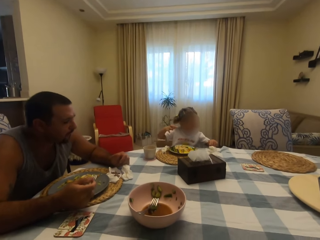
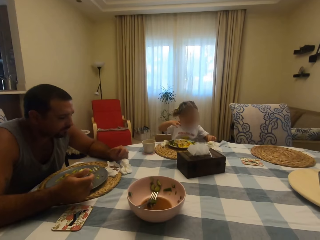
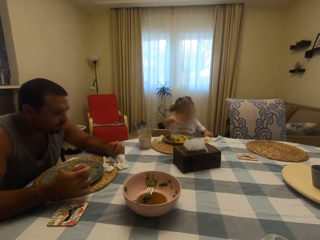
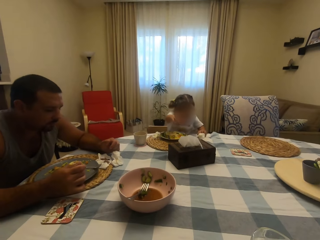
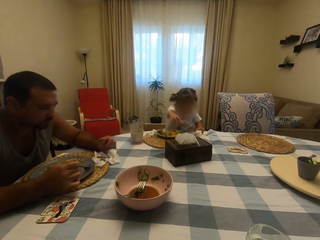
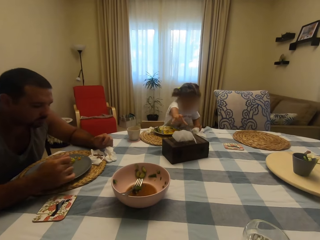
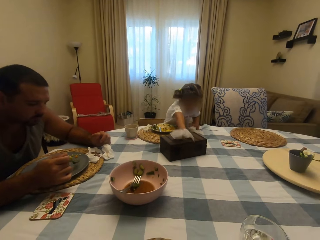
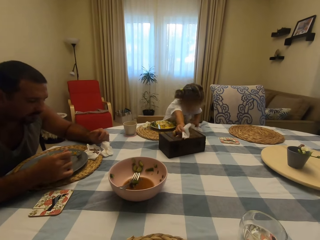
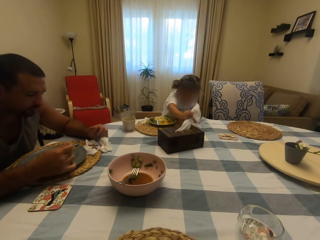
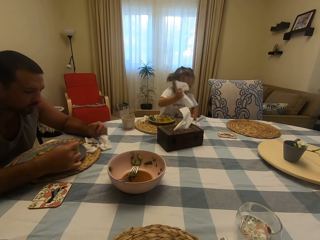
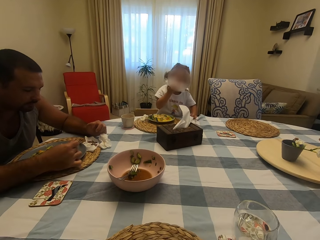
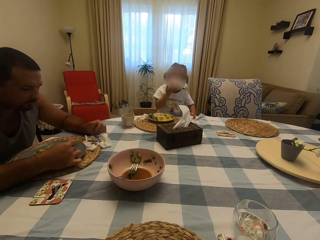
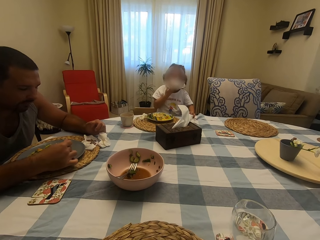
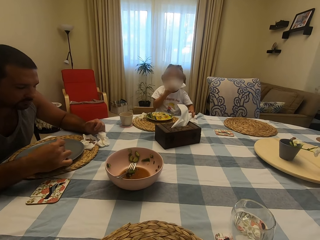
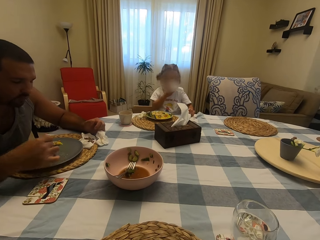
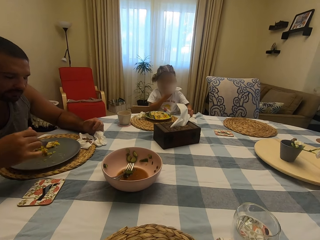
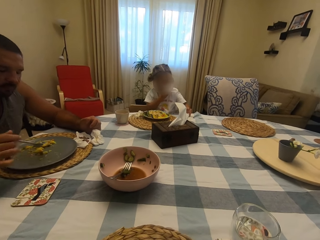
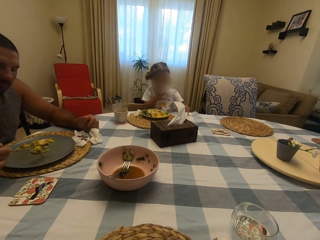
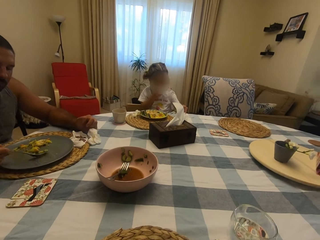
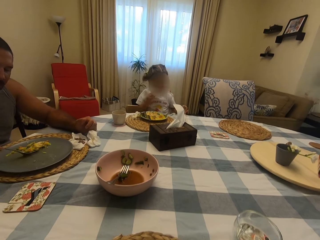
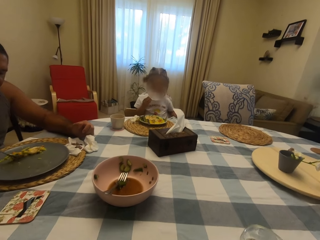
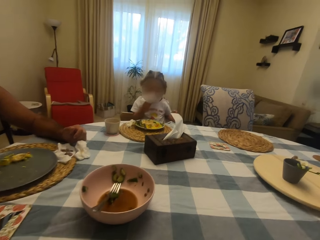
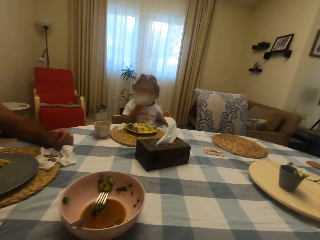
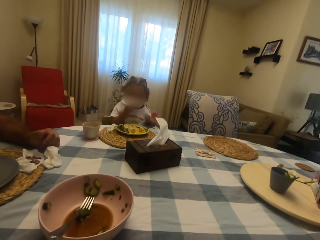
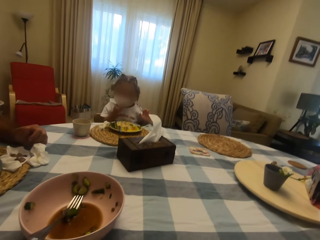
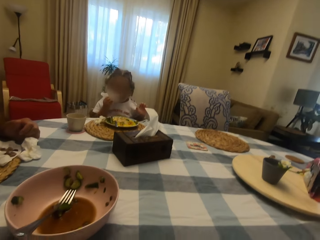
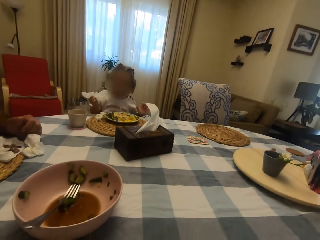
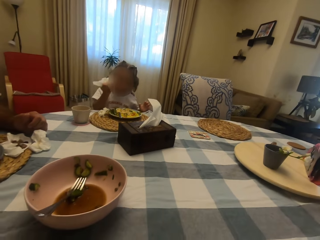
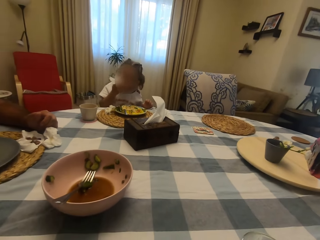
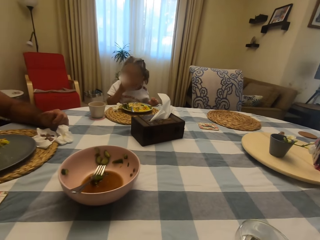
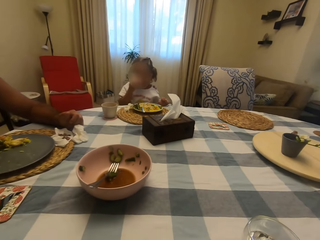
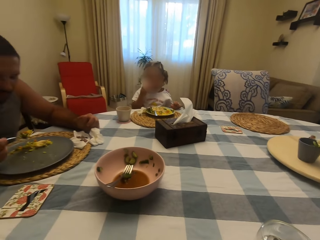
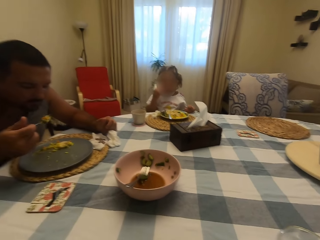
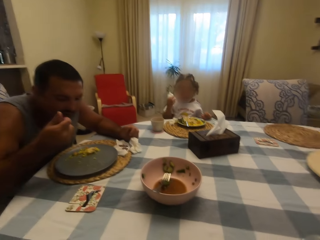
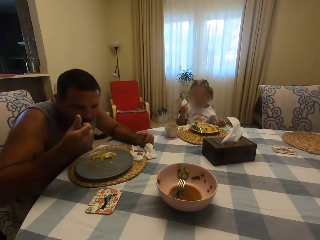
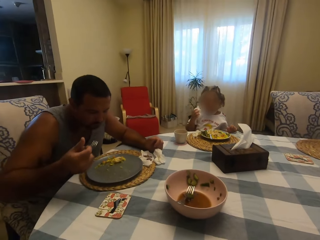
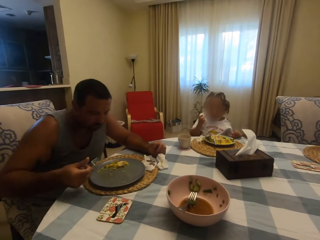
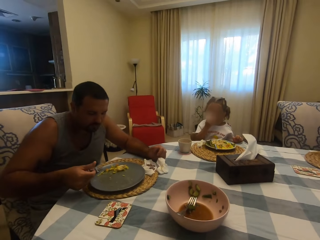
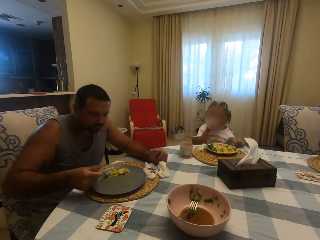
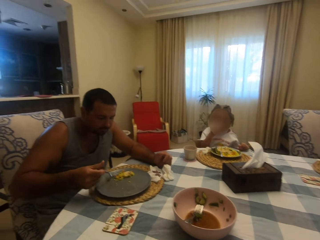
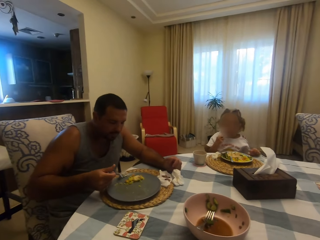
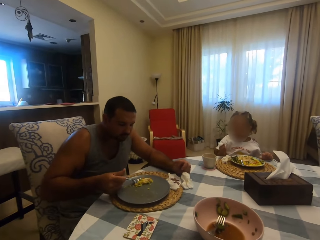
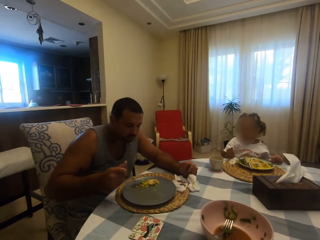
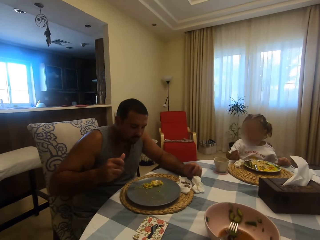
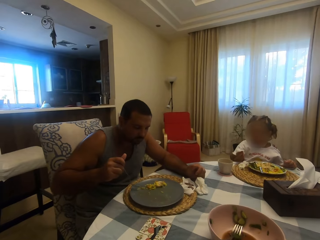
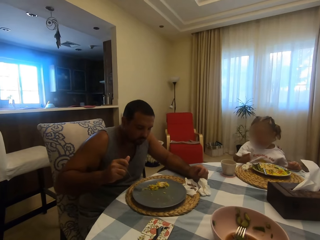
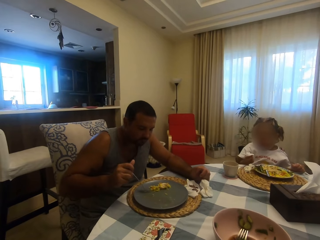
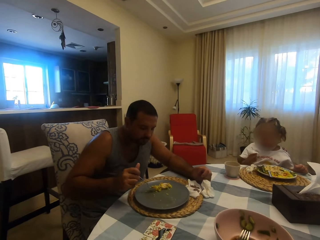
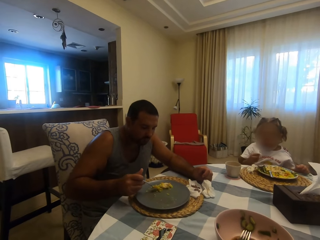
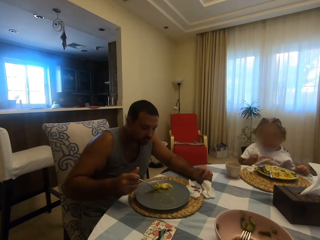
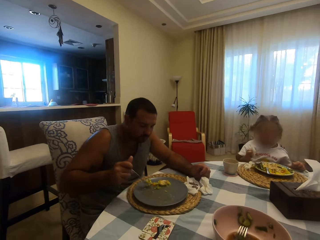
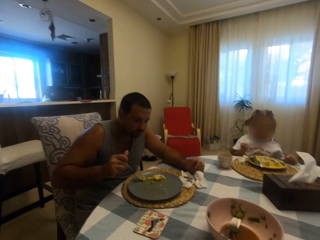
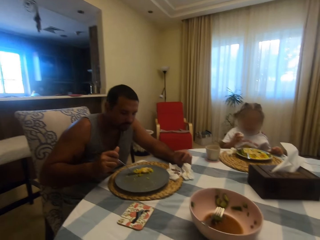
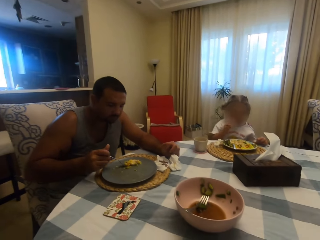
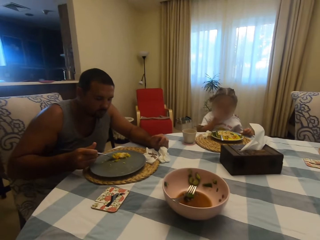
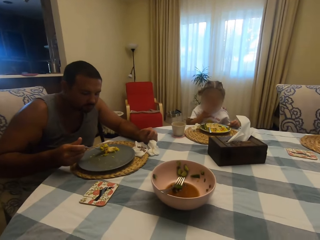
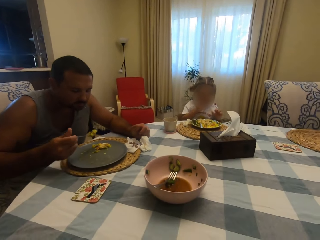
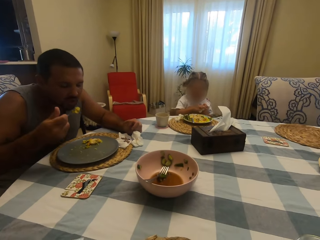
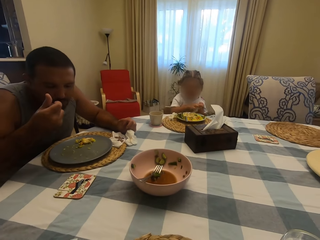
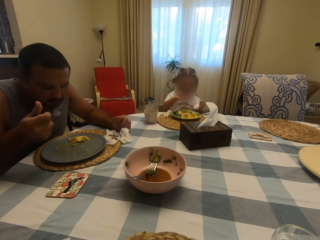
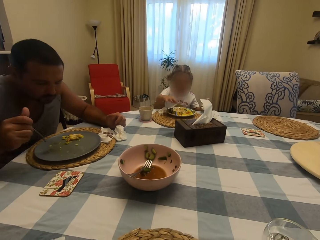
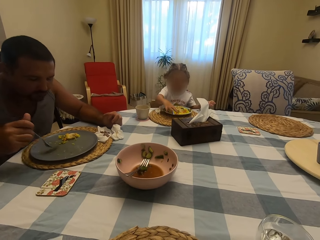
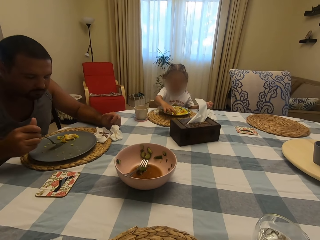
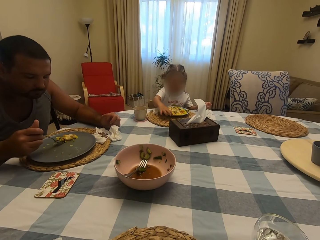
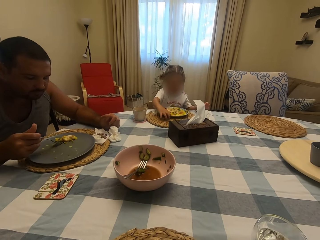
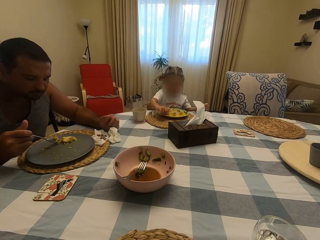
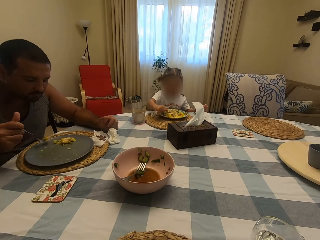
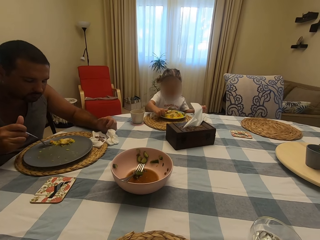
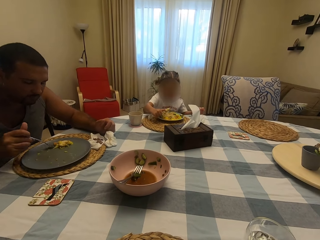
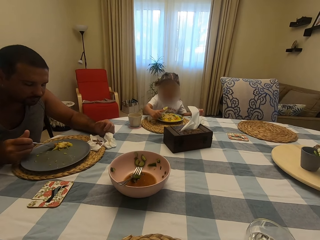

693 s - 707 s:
A child holds a serviette. The child wipes her mouth with the serviette. A man talks to the camera wearer. Another man eats food. The camera wearer talks to the first man. The first man talks to the camera wearer. The camera wearer talks to the first man.

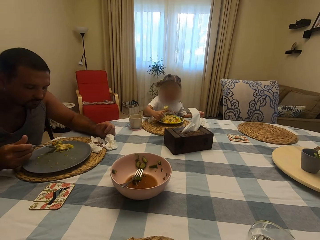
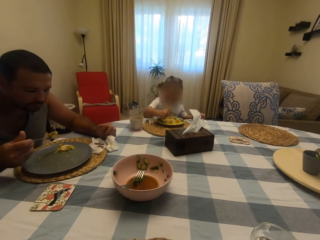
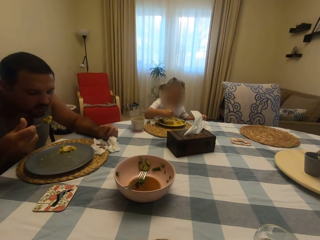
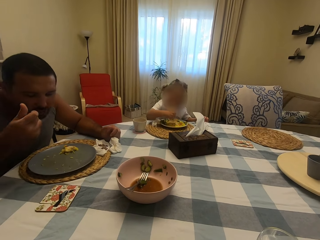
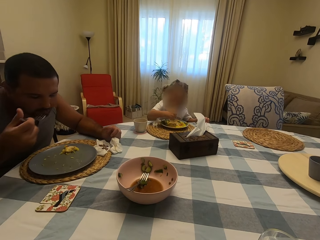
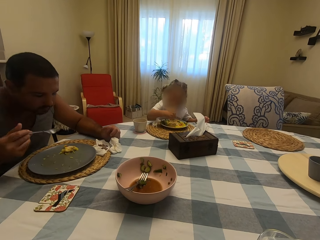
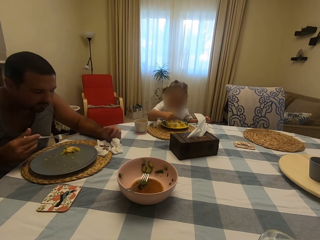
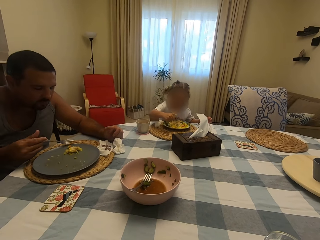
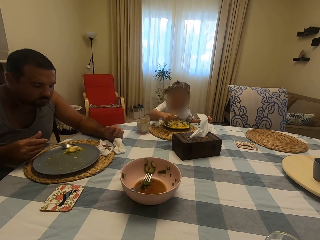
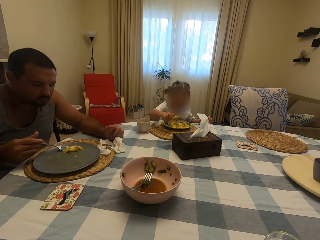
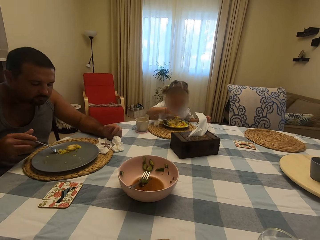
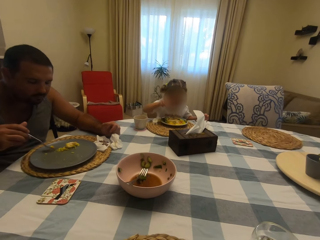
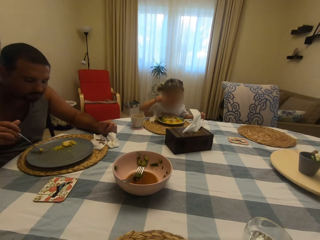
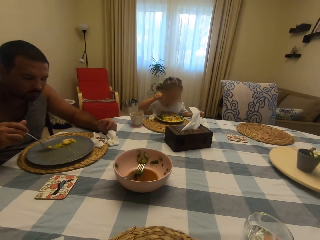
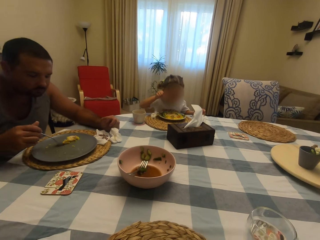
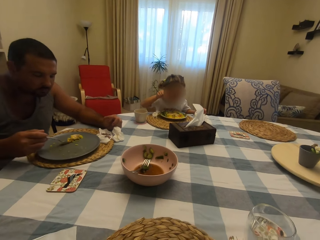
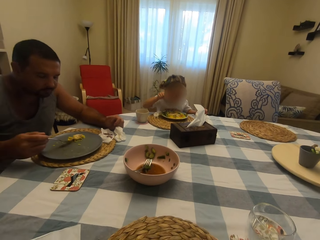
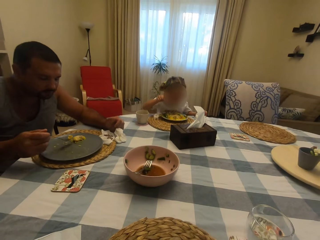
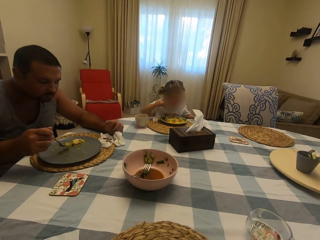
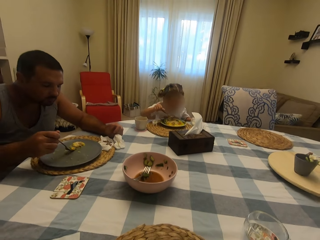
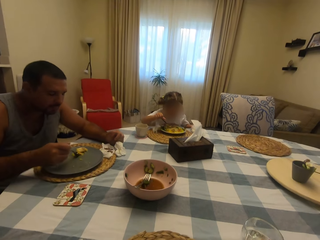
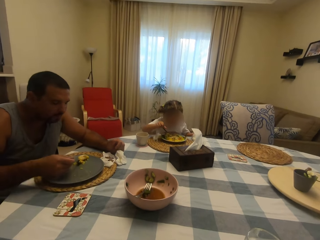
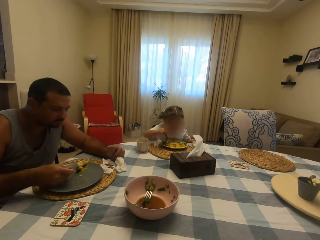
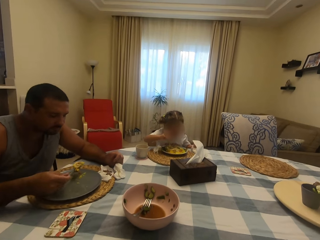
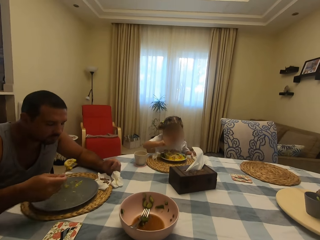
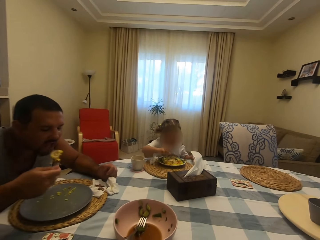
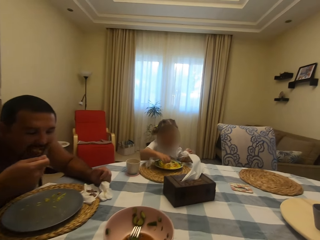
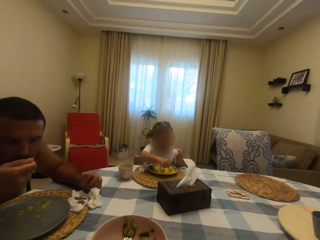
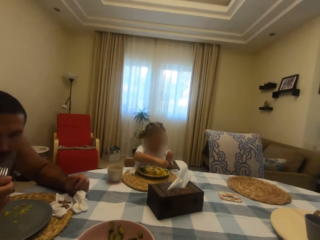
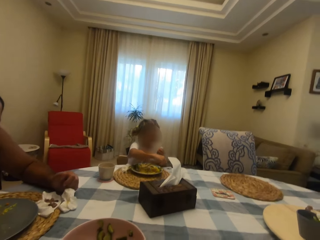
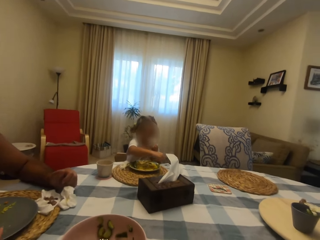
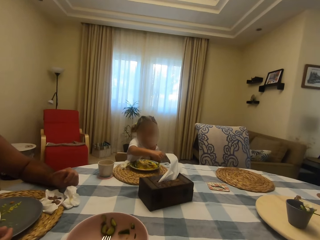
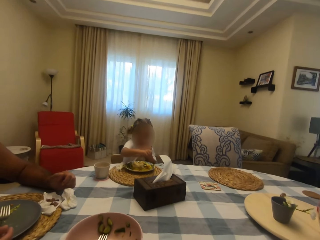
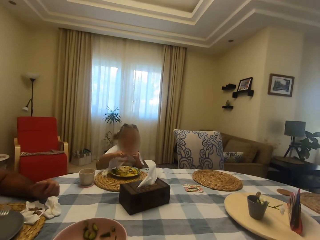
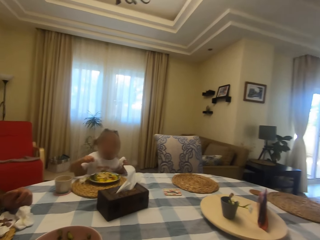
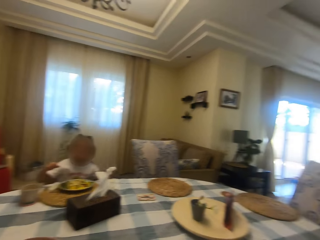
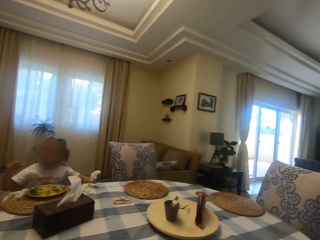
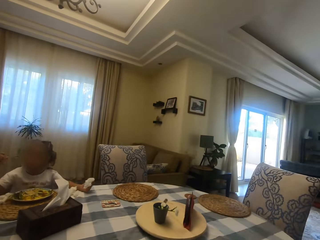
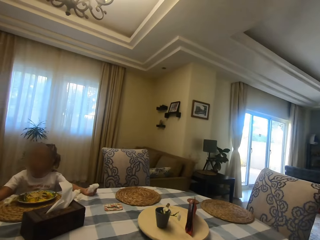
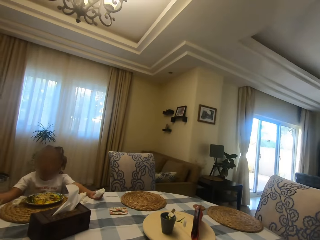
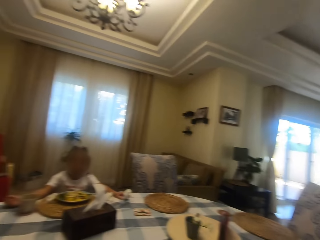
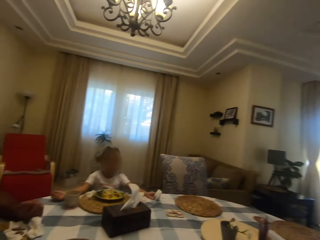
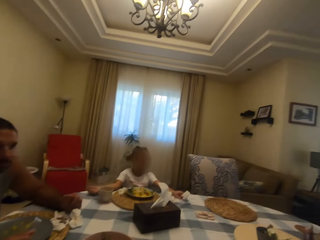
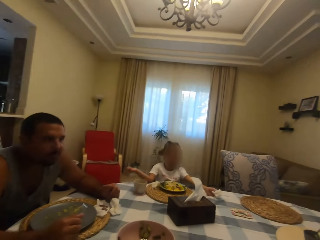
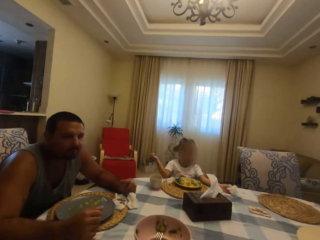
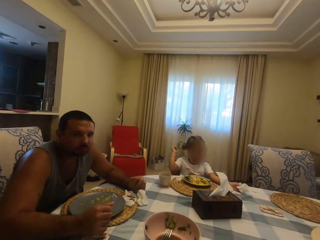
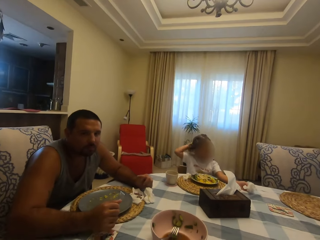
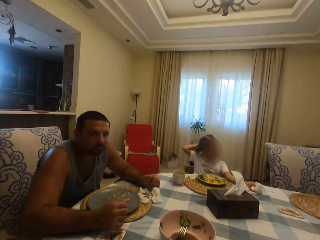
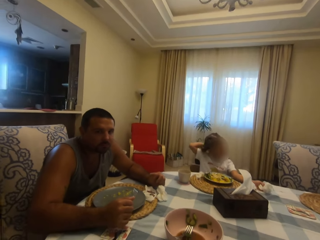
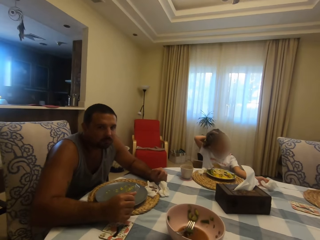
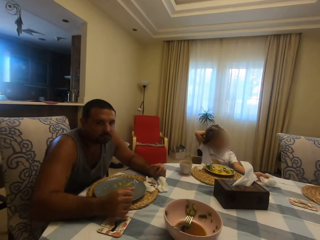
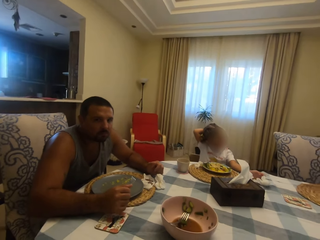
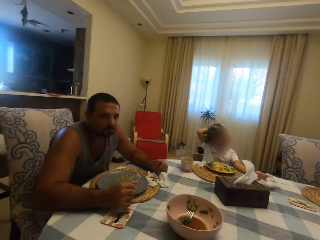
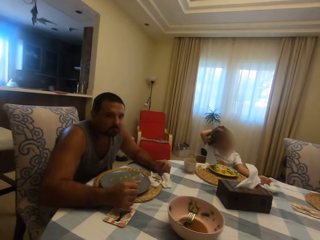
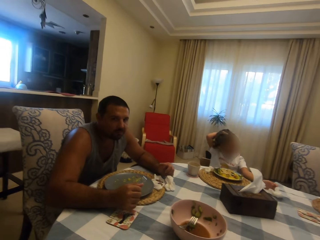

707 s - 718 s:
A child eats food. A man eats food. The child wipes her mouth with a serviette. The child raises her hand.
